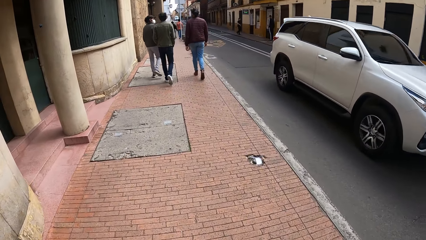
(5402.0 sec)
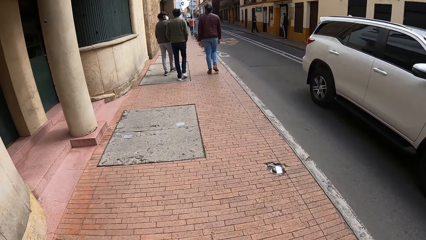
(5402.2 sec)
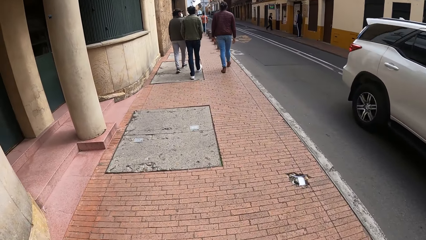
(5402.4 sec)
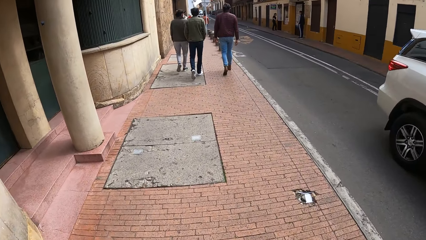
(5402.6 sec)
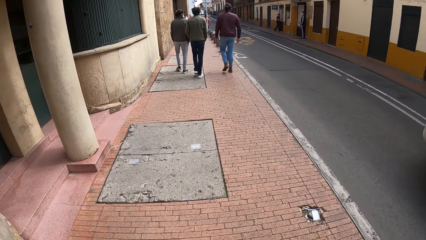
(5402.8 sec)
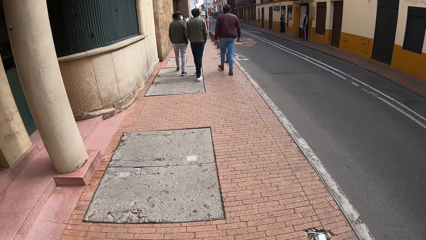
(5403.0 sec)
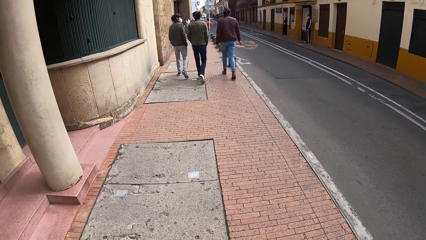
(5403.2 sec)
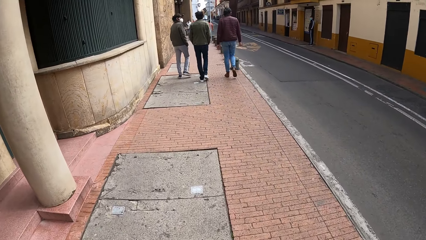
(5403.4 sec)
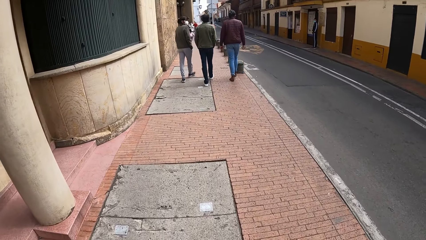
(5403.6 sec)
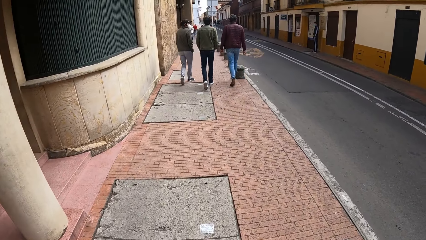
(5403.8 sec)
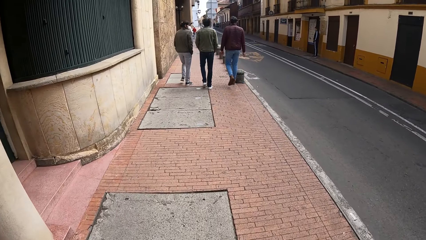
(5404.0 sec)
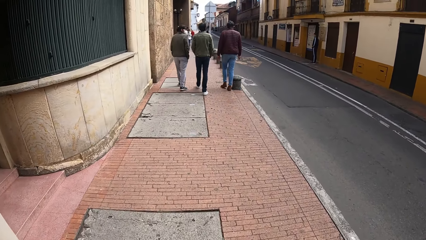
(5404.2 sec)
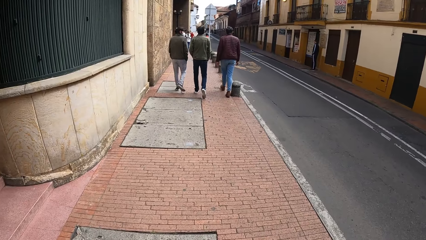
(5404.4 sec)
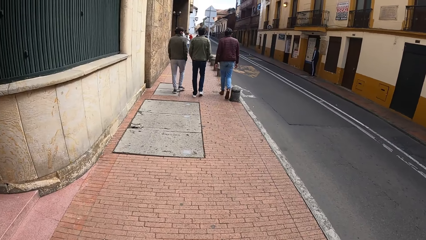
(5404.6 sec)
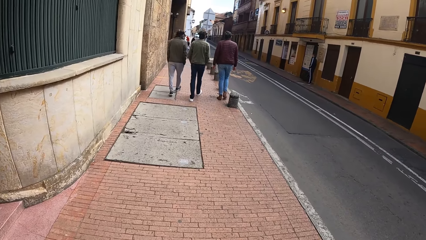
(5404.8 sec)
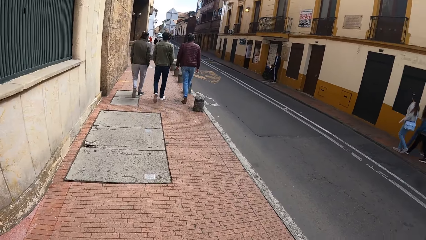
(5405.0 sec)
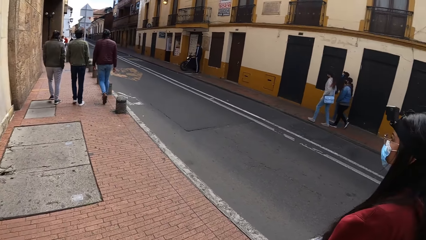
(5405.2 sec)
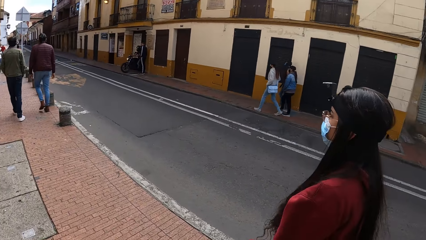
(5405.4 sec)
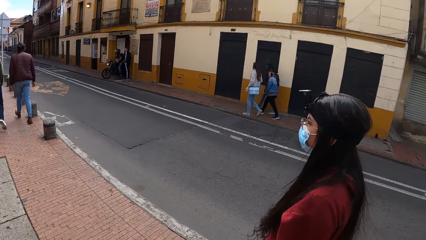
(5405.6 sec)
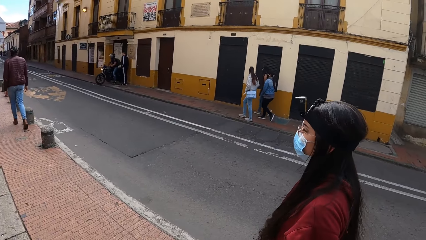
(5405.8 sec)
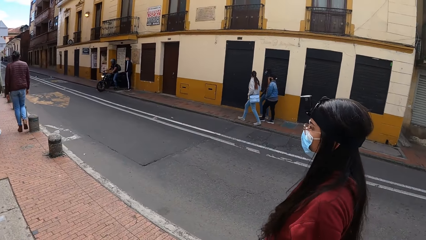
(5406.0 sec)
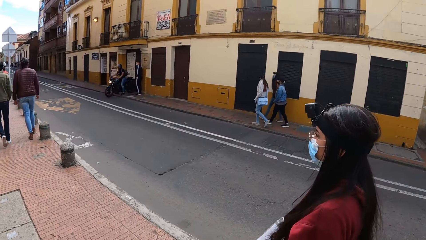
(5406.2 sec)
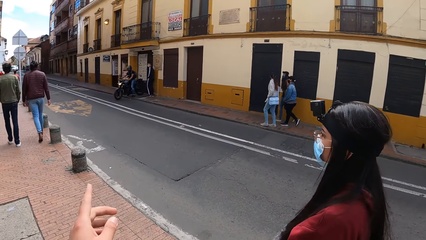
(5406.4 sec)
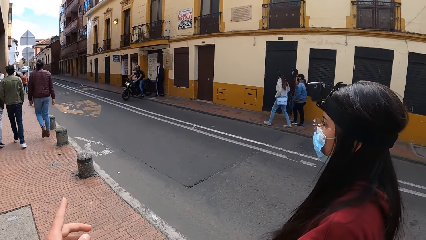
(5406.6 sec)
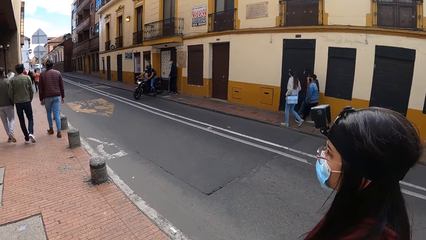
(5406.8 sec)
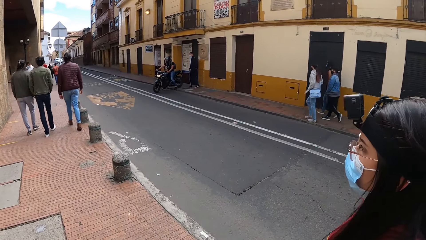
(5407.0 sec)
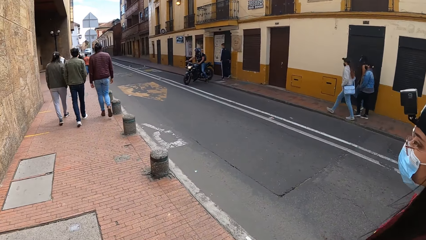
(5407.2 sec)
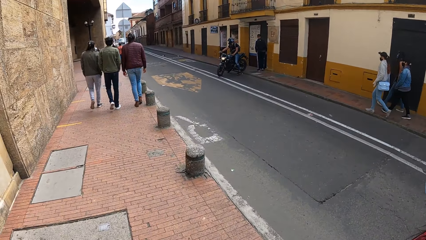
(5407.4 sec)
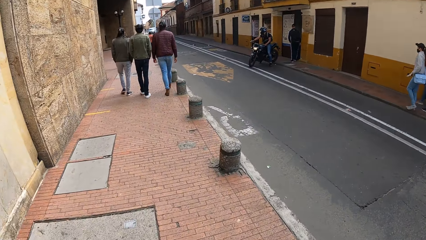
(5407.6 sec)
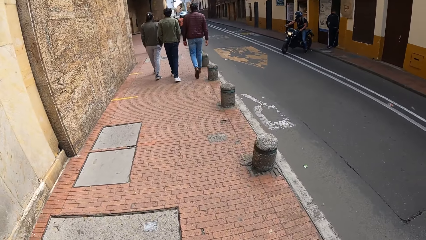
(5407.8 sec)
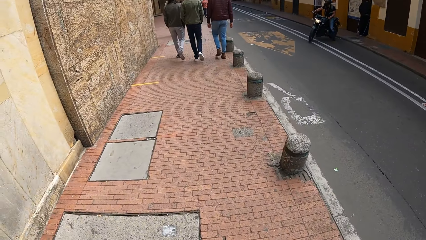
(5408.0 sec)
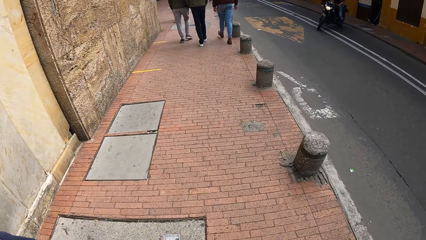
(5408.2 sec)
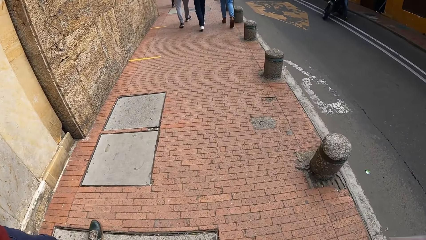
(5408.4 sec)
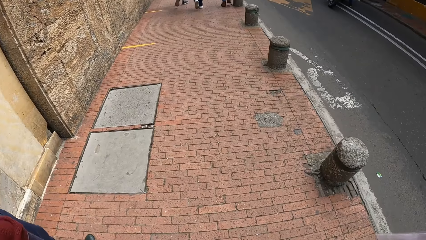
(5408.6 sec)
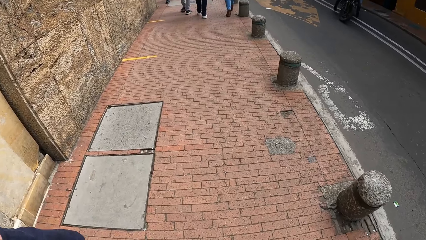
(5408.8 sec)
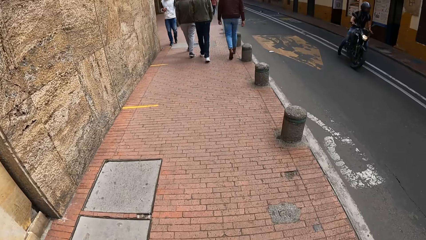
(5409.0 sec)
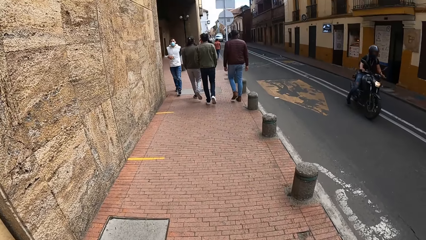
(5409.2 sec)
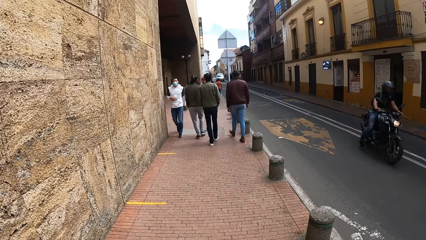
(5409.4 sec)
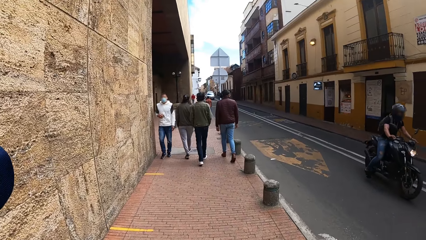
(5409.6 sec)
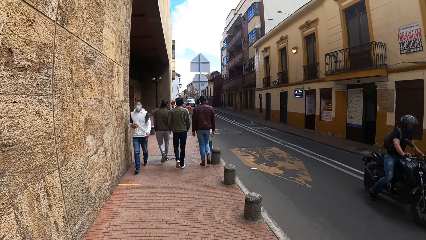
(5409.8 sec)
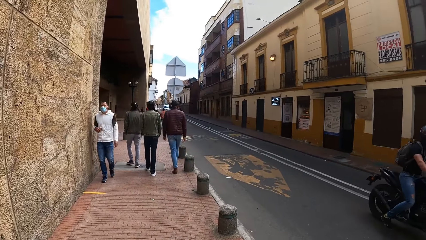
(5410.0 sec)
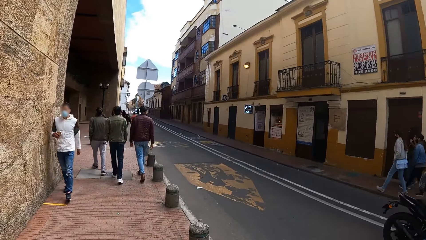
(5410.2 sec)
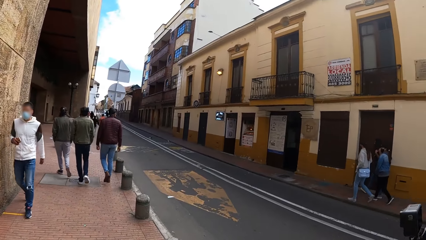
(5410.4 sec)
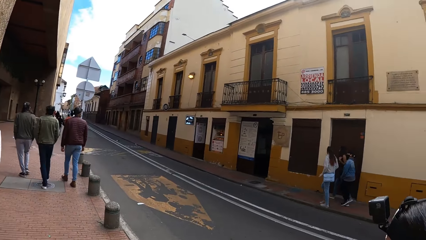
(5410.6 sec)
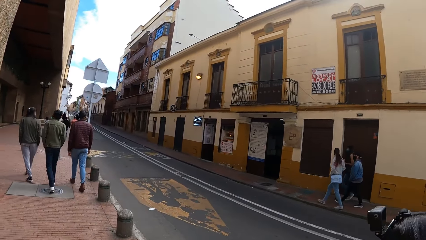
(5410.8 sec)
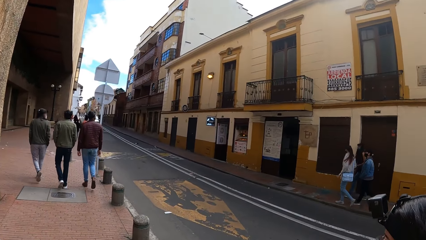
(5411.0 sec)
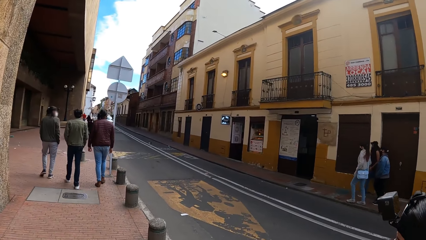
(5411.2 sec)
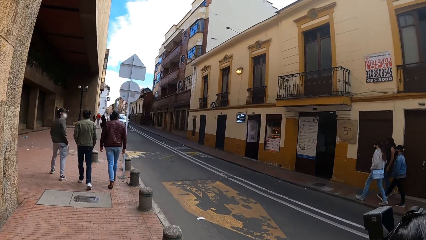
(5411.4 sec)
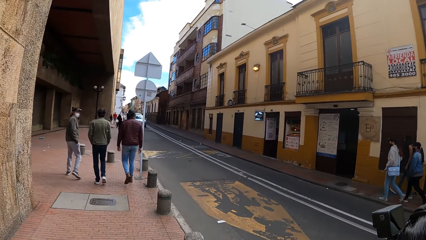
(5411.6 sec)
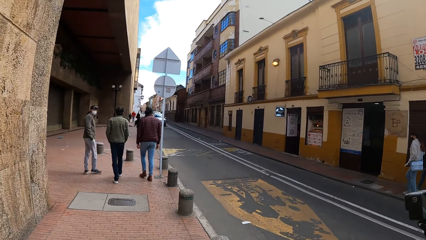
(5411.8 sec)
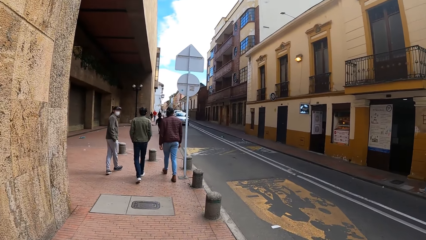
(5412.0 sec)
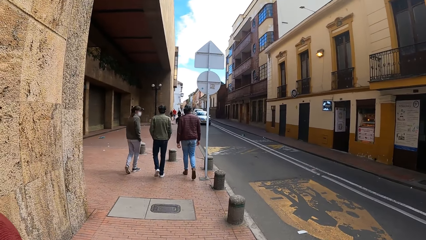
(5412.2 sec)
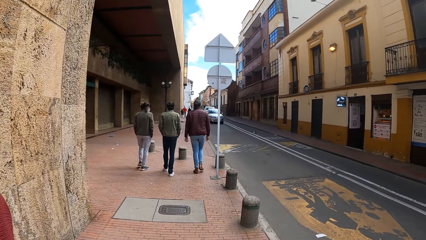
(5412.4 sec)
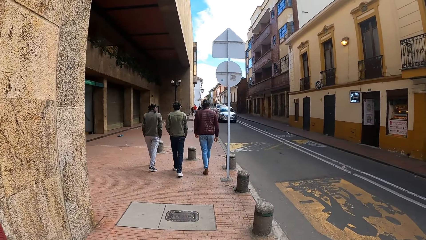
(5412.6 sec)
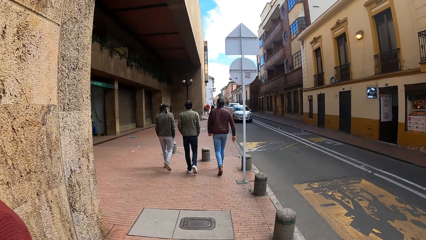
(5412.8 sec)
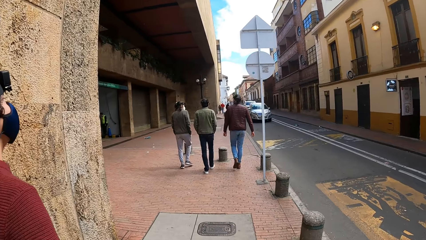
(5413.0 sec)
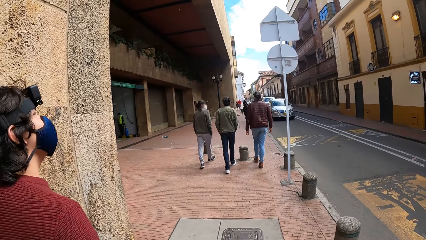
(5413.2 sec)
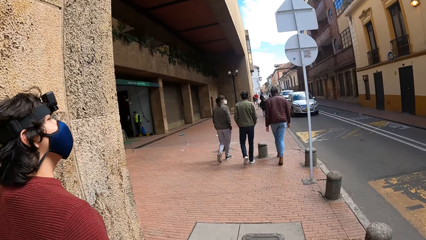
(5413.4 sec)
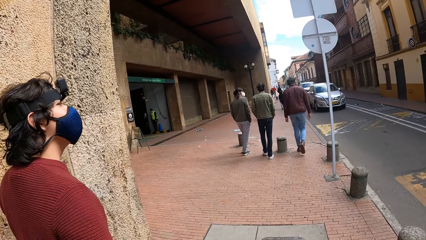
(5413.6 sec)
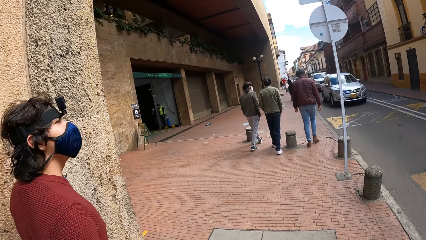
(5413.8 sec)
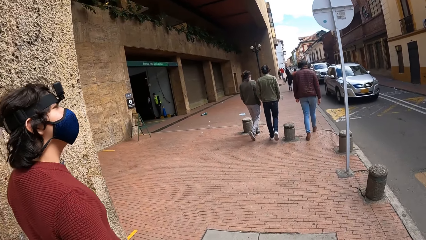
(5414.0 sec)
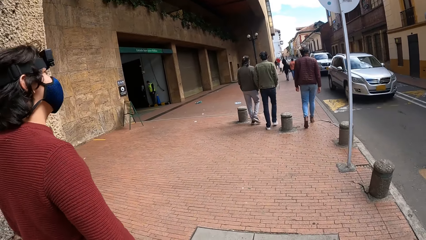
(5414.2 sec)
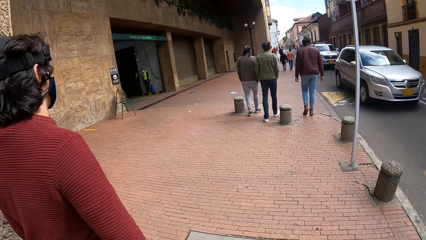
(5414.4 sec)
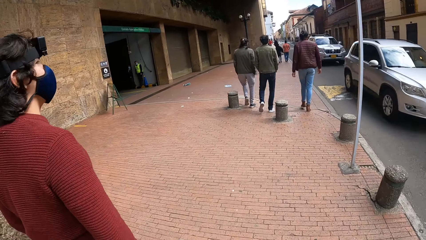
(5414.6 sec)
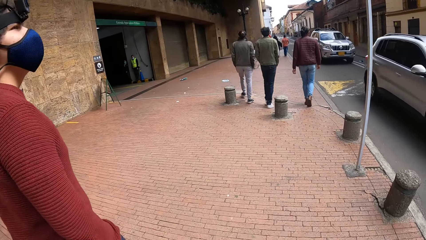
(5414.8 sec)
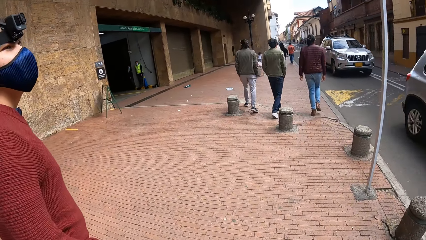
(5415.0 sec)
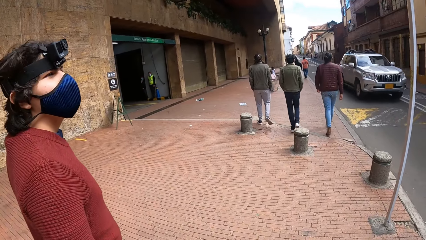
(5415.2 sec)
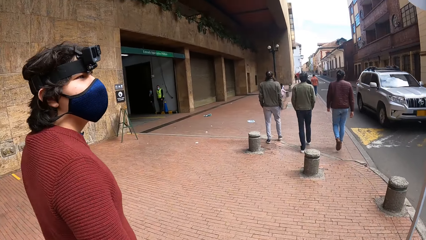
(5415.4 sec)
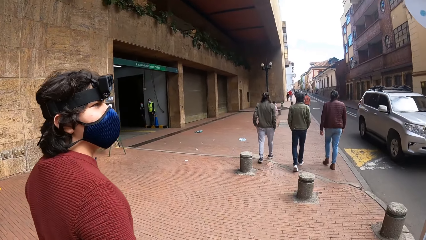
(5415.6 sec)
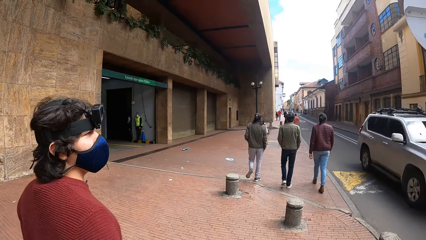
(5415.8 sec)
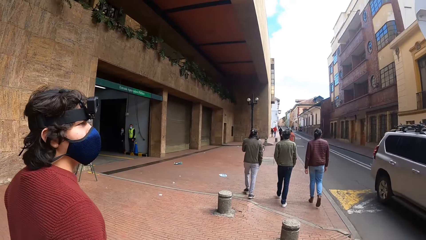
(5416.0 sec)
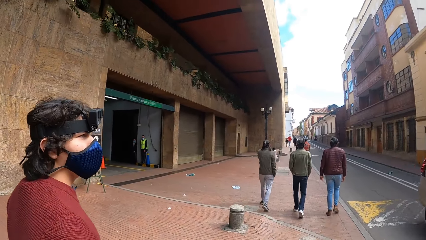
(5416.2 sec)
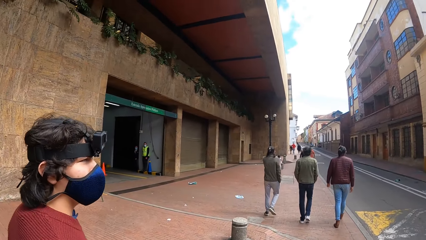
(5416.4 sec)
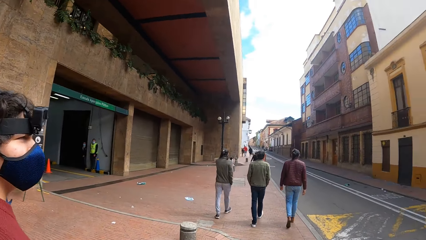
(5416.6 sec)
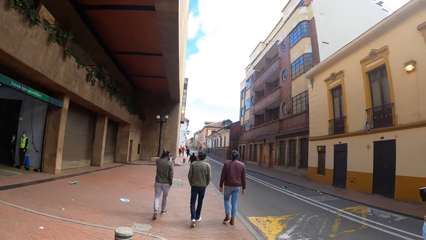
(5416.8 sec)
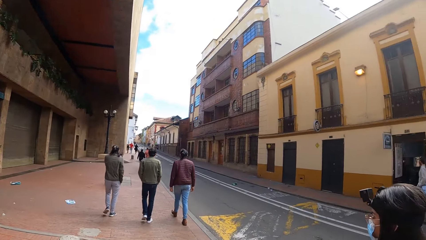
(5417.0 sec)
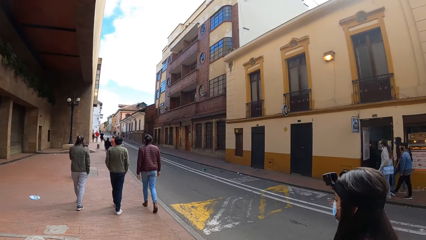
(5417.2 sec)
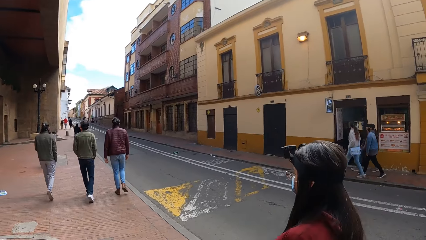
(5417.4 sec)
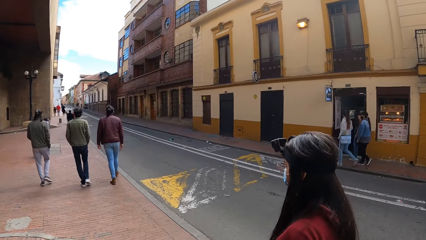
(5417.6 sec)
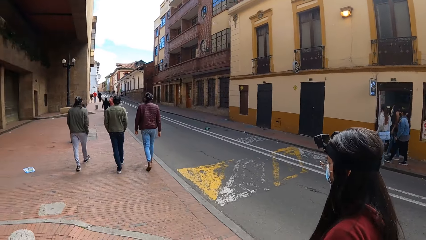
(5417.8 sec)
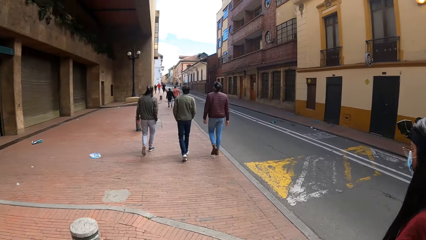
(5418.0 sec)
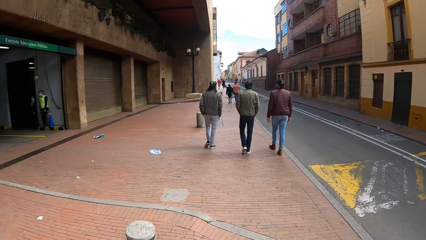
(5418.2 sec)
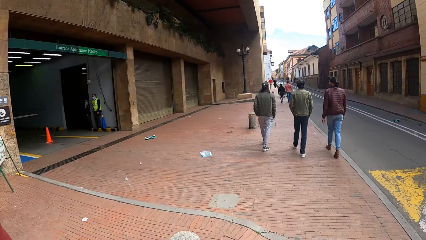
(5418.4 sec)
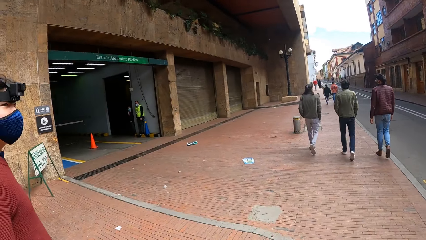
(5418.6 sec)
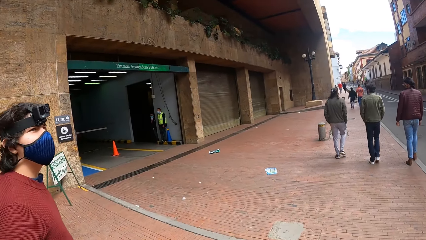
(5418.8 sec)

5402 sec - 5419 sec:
A white SUV drives past the camera wearer. She makes a hand gesture with her left hand. A motorcycle rides past her. A silver SUV drives past her.
